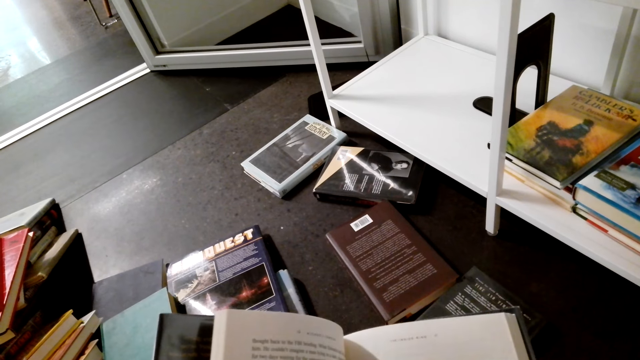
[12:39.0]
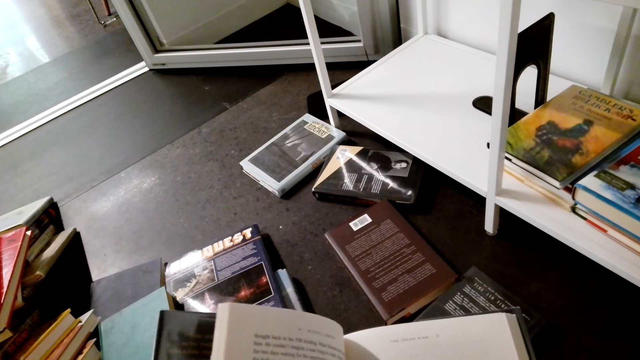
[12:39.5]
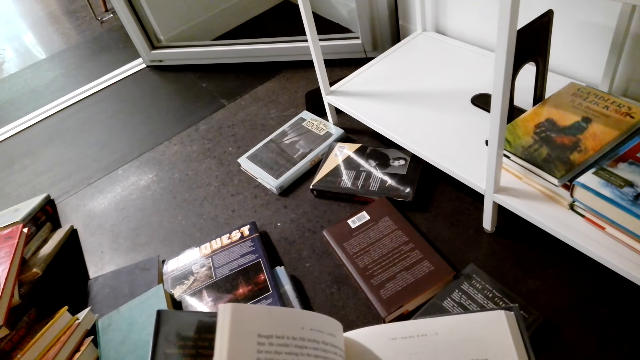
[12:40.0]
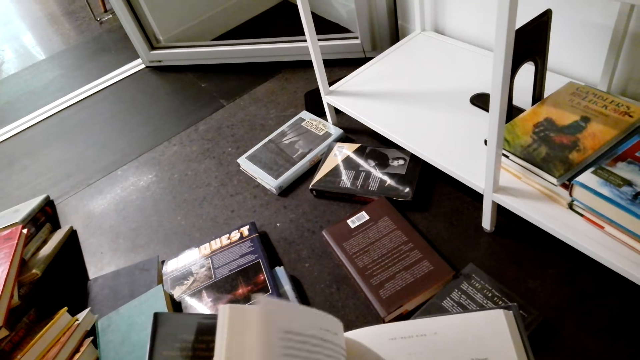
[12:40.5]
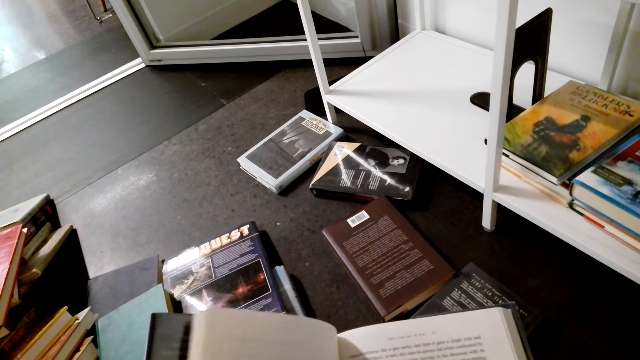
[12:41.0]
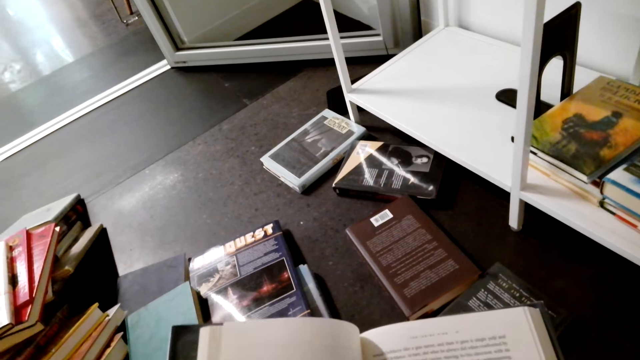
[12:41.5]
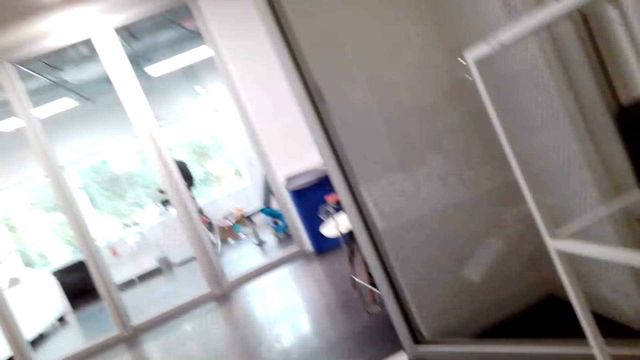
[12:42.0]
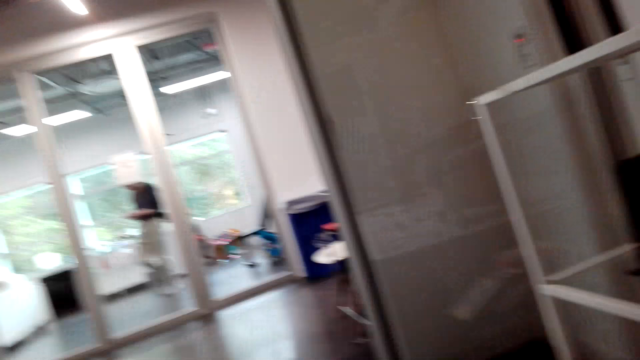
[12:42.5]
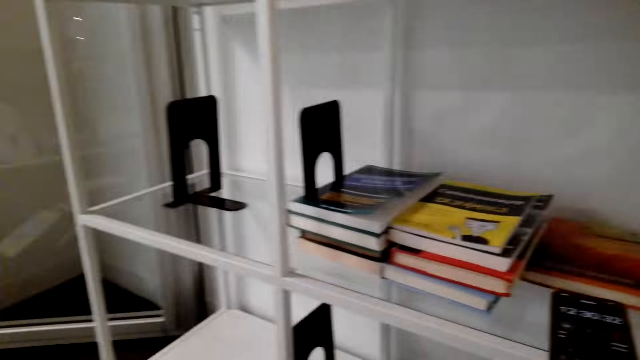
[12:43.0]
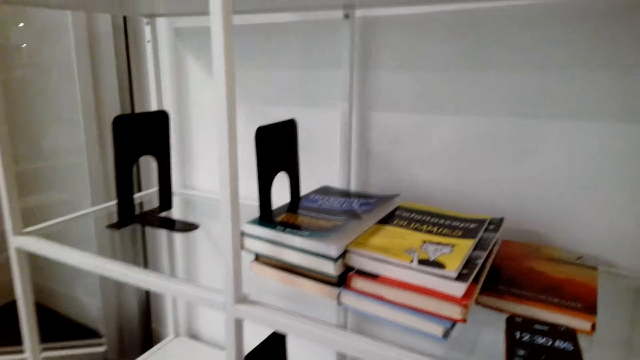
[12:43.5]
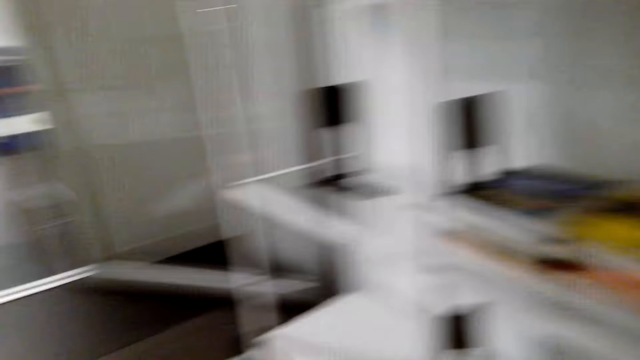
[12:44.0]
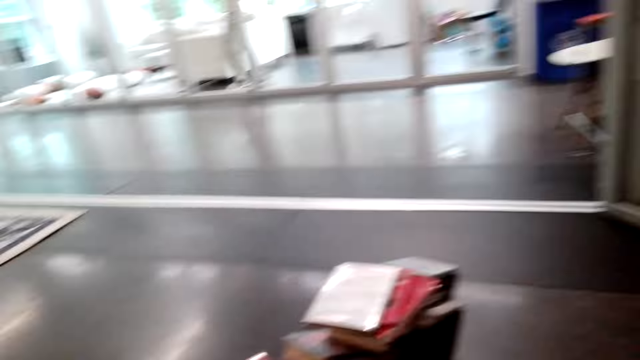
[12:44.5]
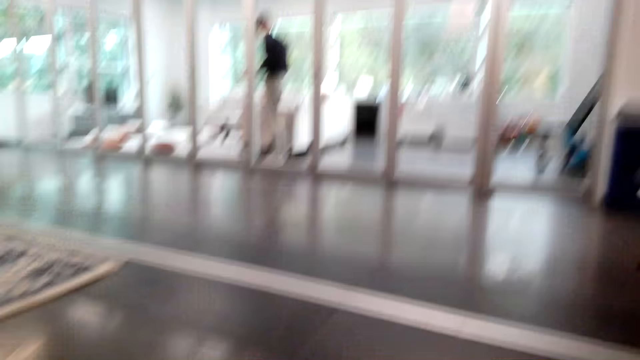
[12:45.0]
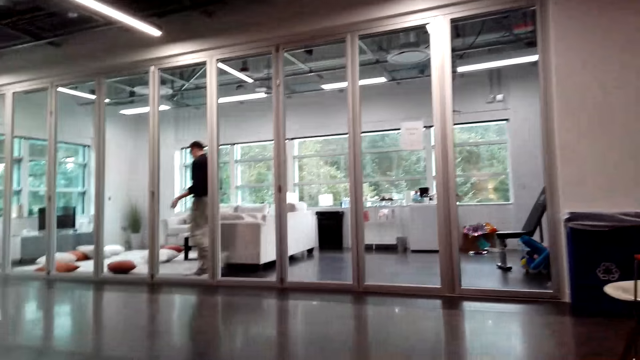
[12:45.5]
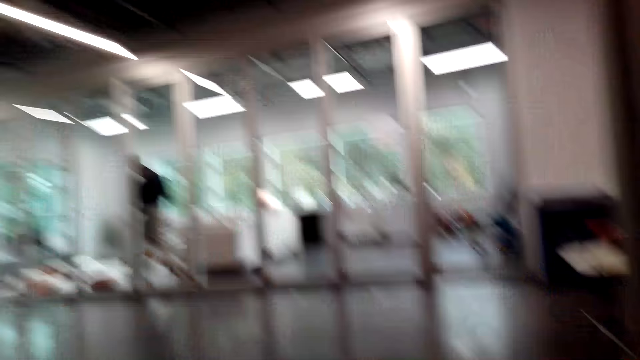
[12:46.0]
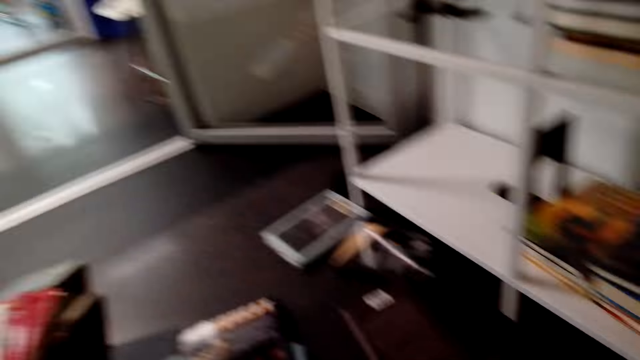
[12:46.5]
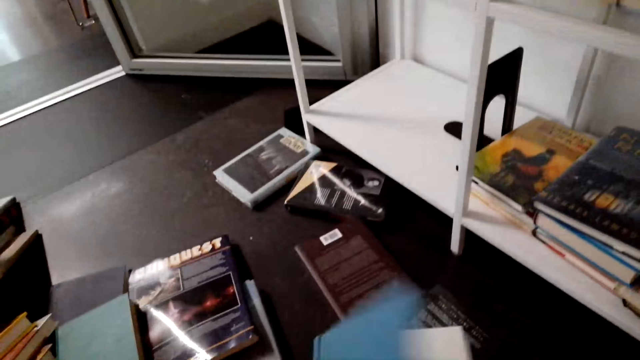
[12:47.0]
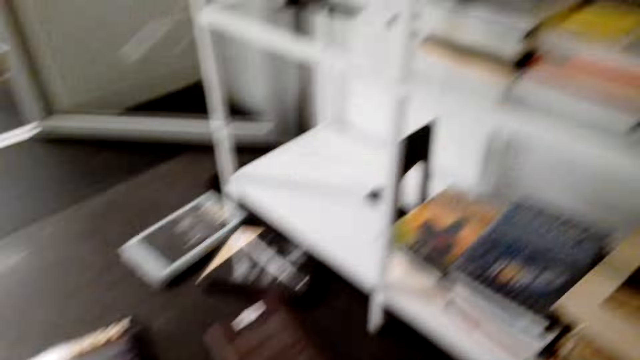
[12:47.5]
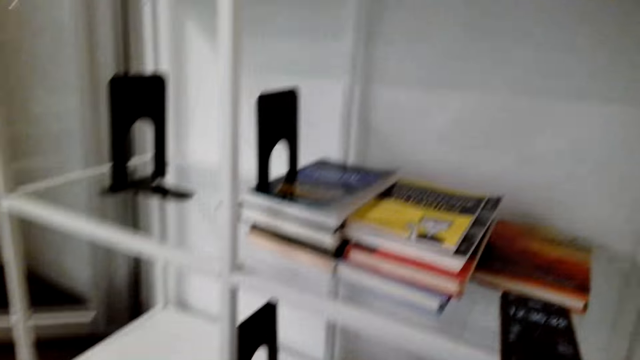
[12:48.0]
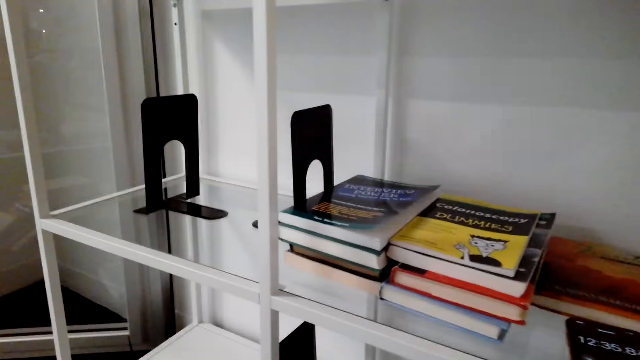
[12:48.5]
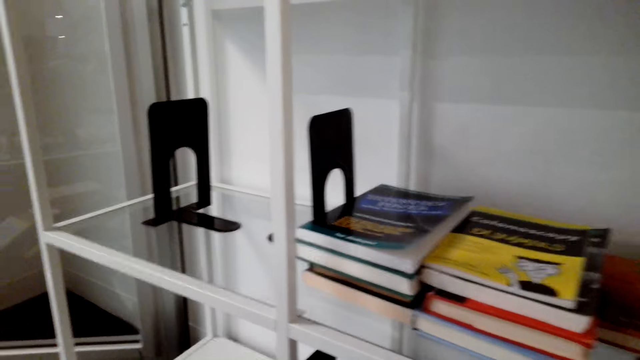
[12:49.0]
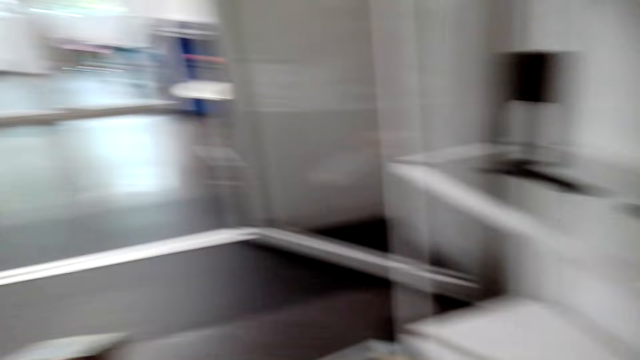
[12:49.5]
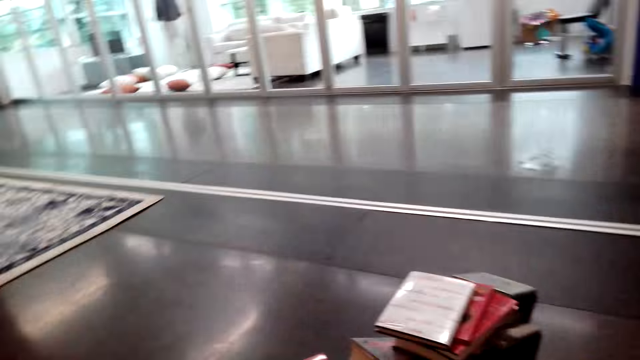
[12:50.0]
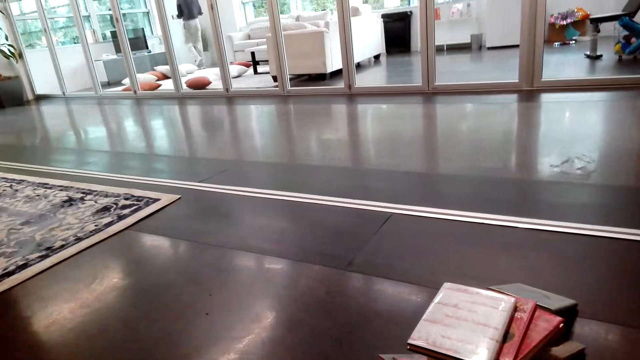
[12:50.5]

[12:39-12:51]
The camera wearer turns pages. A man walks on the floor. The camera wearer opens the story book with her hands. She stands on the floor.

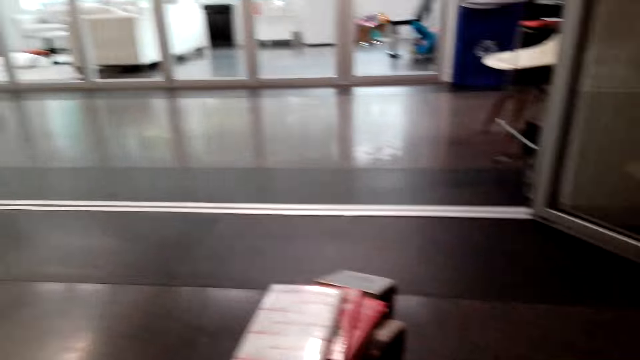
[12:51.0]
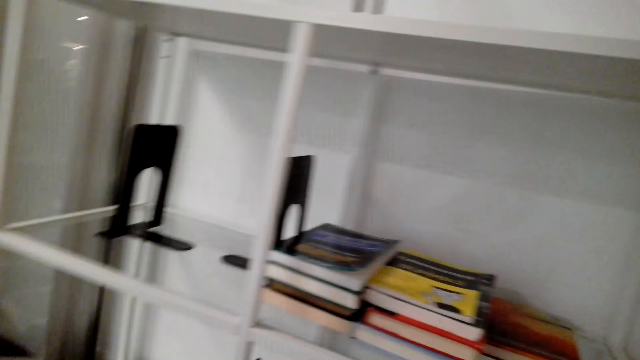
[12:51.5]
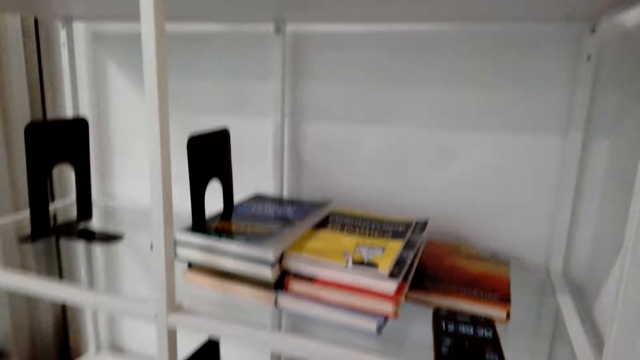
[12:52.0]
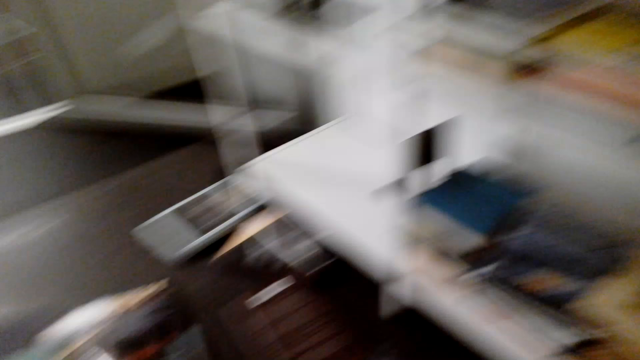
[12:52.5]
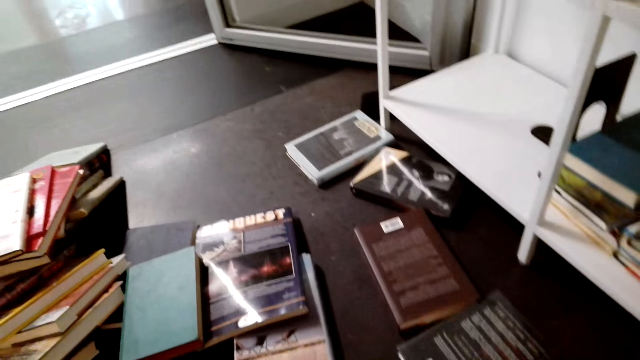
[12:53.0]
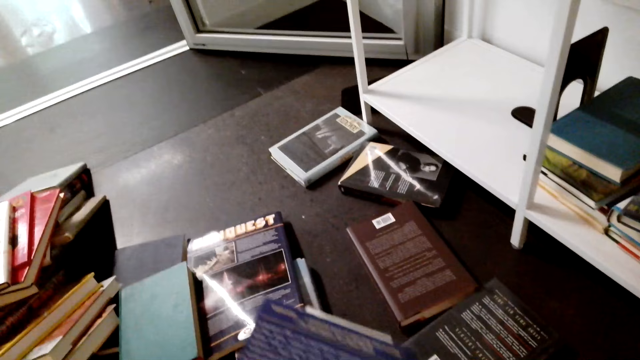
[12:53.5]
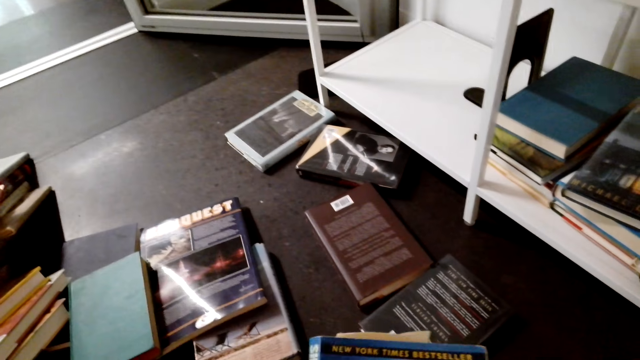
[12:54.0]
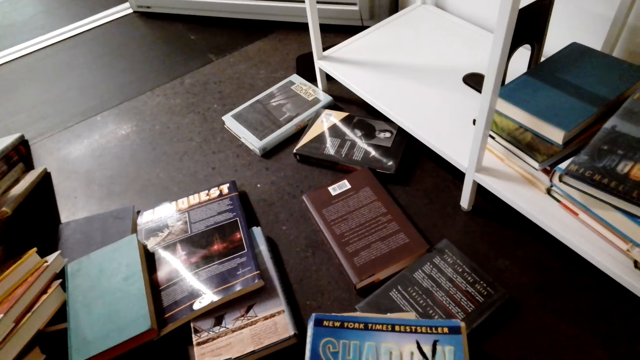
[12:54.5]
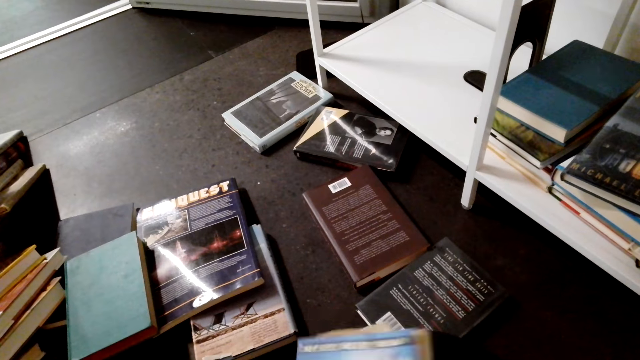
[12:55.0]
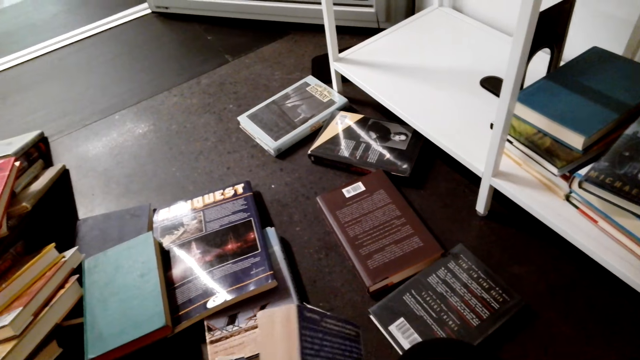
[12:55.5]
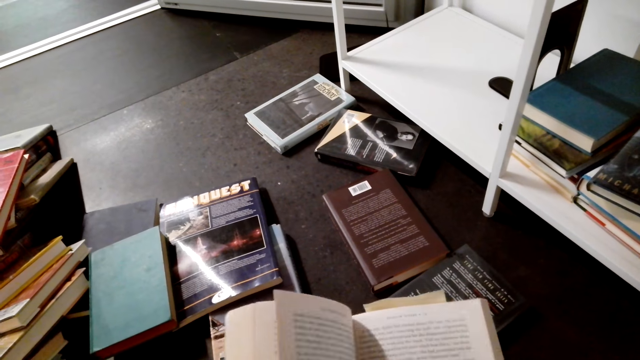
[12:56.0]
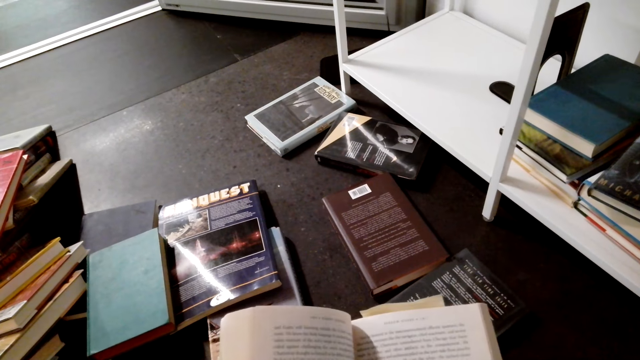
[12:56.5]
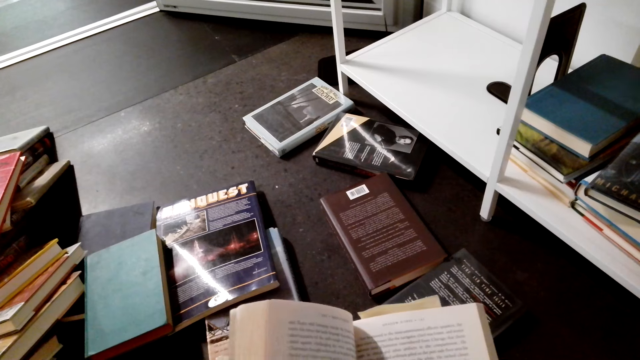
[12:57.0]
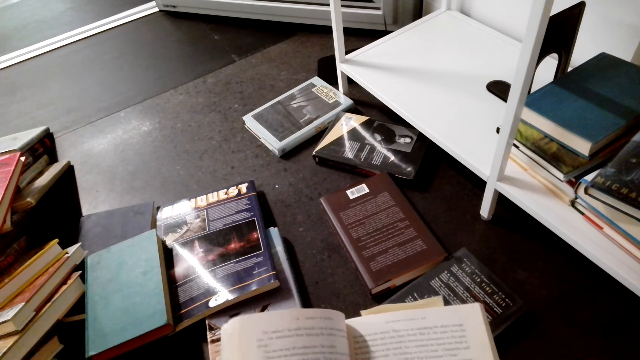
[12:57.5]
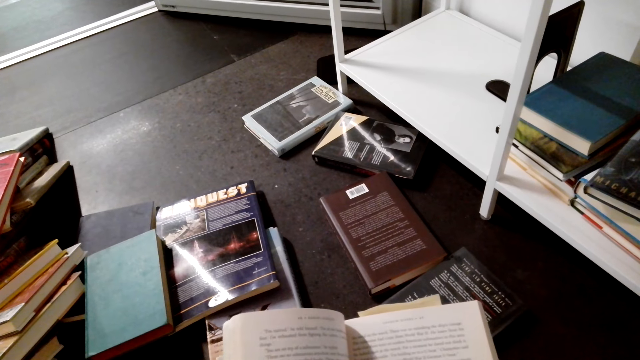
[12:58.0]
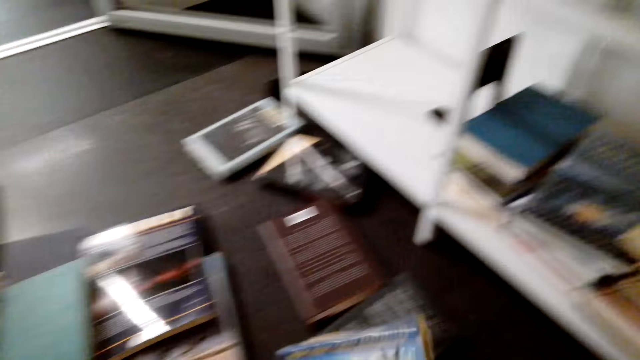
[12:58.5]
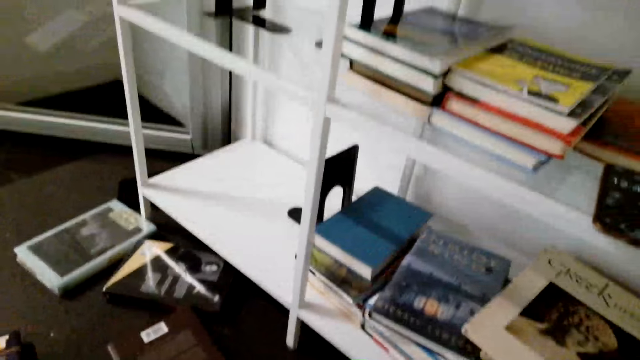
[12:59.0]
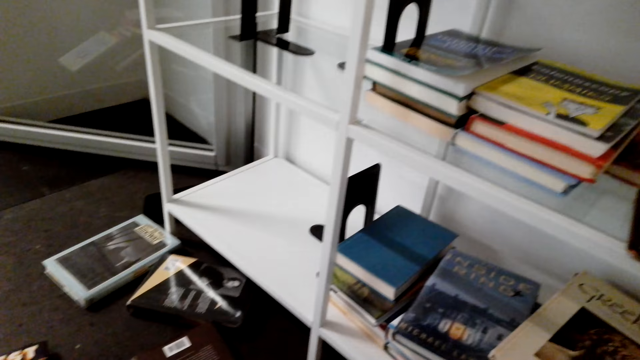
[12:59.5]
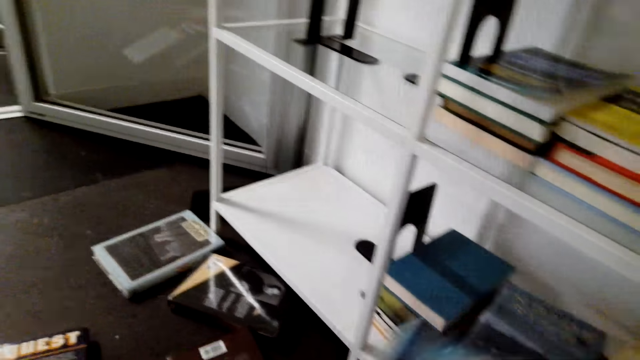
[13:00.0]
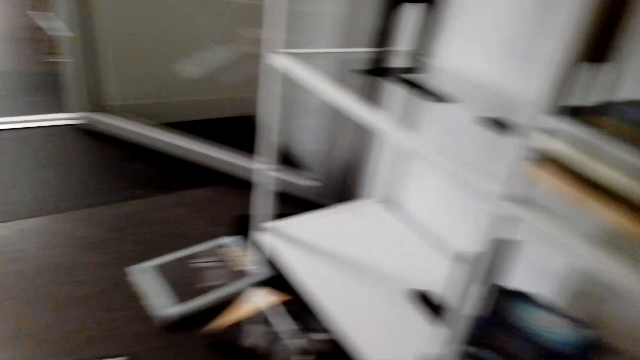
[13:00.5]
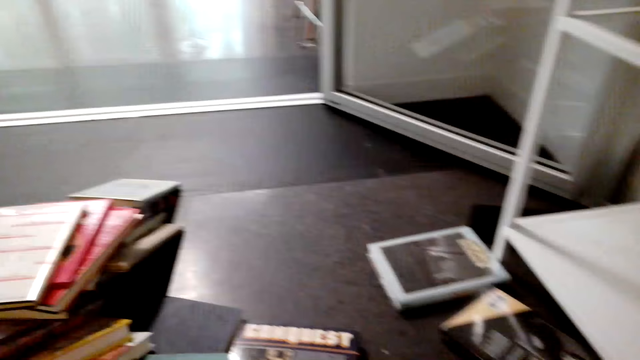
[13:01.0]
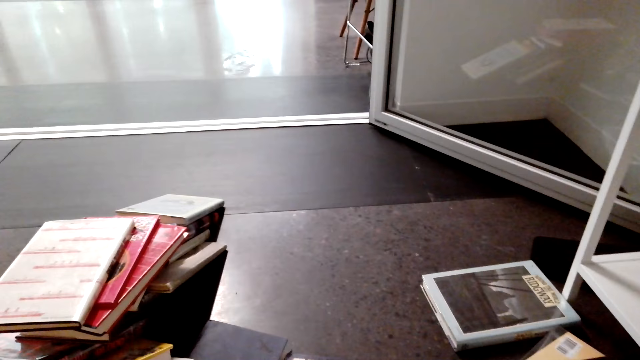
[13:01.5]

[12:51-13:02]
The camera wearer holds a story book with her hands. She opens the story book with her hands. She turns pages. She puts the story book in the bookshelf. She stands on the floor.
